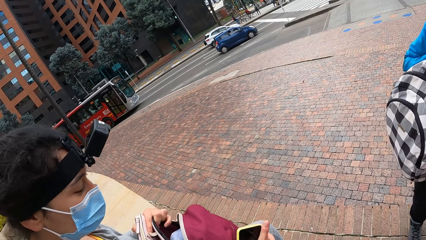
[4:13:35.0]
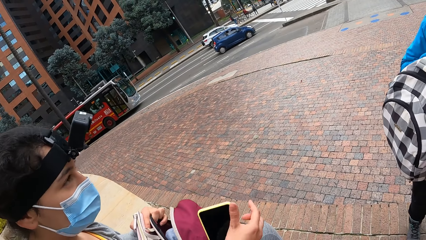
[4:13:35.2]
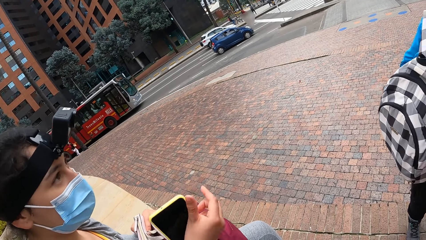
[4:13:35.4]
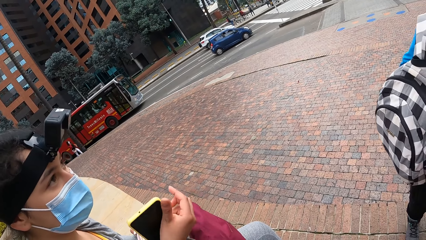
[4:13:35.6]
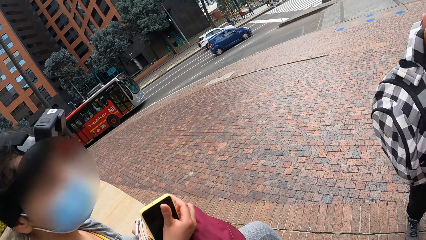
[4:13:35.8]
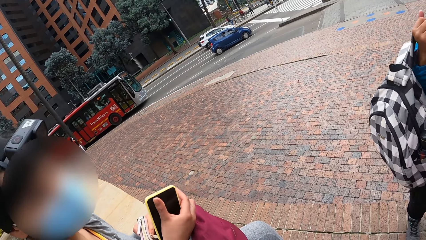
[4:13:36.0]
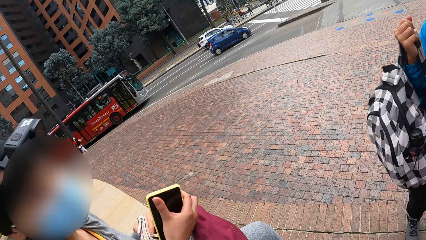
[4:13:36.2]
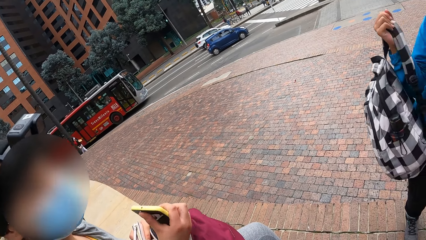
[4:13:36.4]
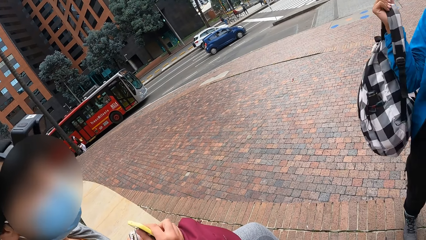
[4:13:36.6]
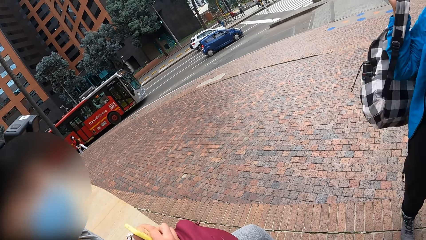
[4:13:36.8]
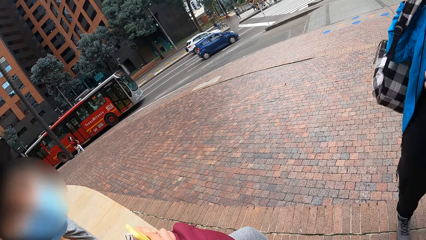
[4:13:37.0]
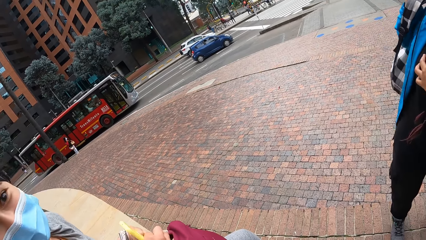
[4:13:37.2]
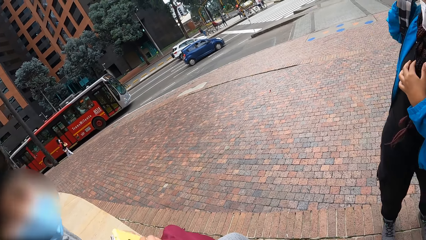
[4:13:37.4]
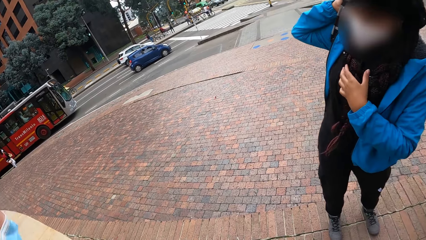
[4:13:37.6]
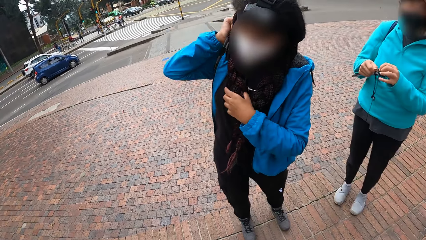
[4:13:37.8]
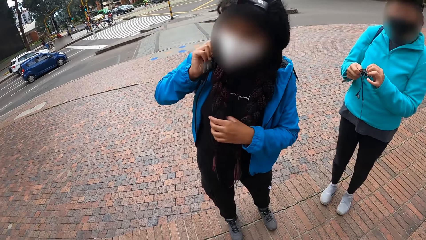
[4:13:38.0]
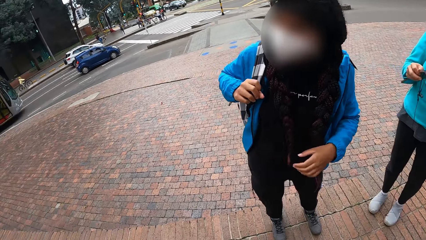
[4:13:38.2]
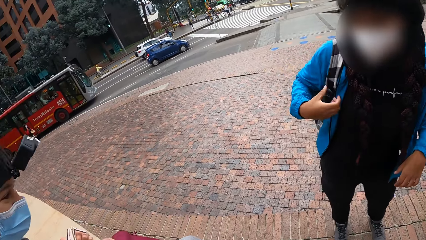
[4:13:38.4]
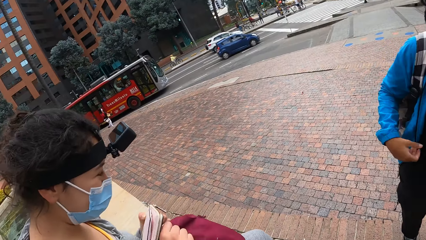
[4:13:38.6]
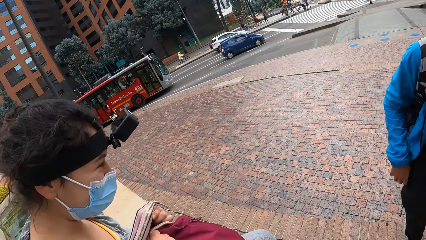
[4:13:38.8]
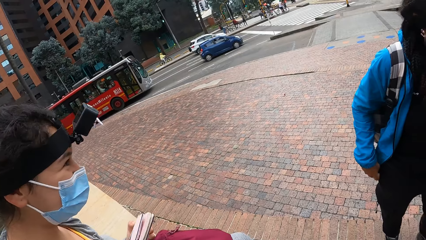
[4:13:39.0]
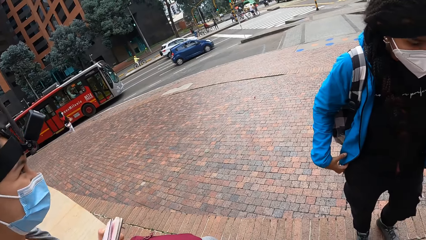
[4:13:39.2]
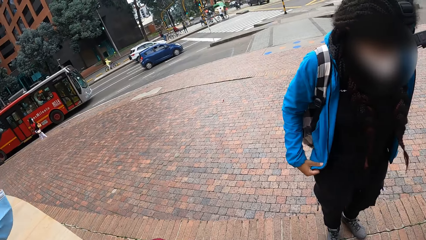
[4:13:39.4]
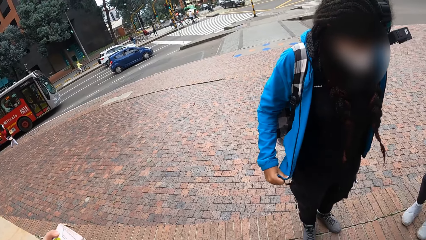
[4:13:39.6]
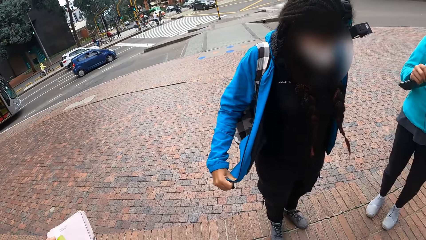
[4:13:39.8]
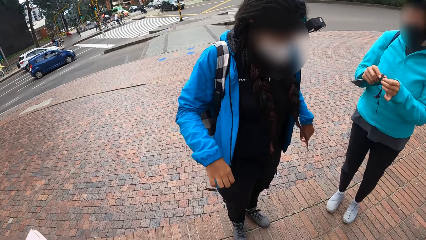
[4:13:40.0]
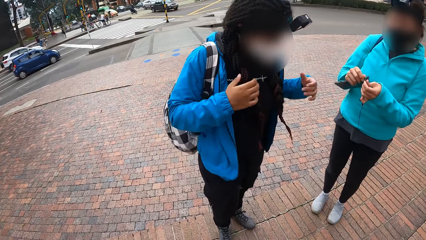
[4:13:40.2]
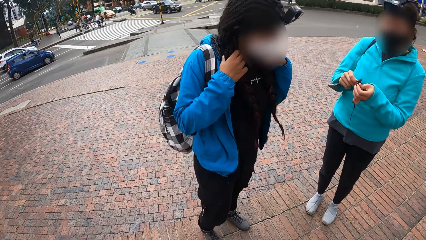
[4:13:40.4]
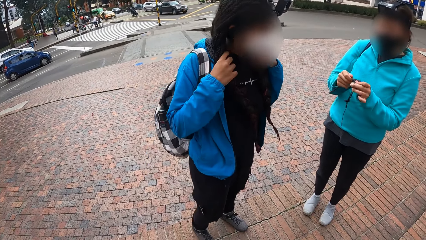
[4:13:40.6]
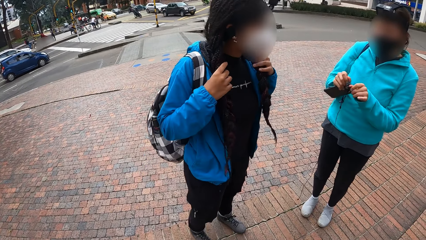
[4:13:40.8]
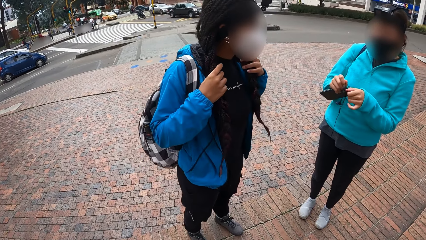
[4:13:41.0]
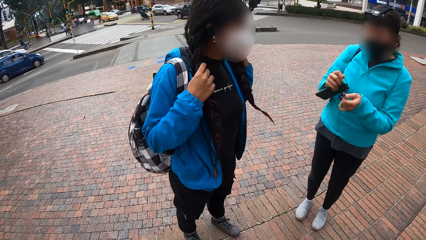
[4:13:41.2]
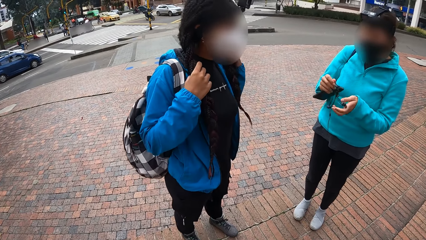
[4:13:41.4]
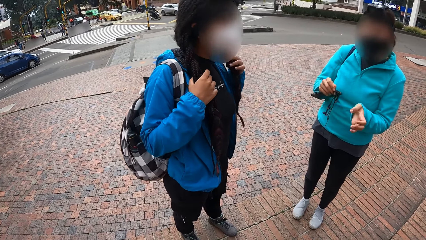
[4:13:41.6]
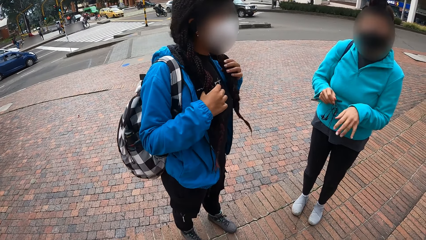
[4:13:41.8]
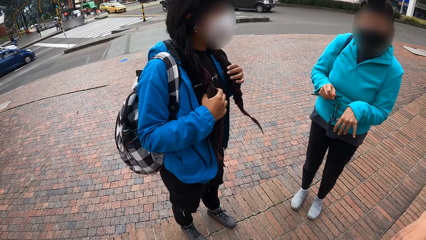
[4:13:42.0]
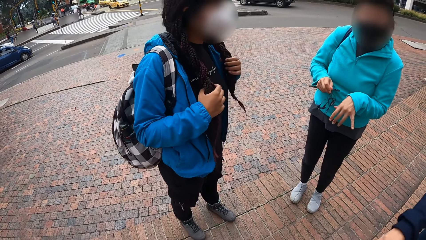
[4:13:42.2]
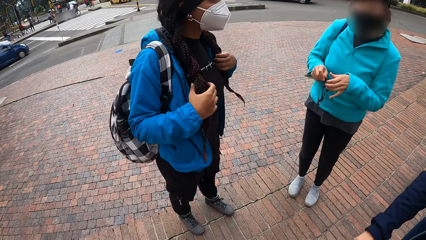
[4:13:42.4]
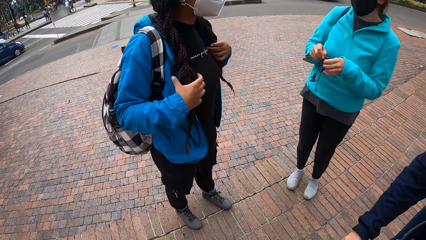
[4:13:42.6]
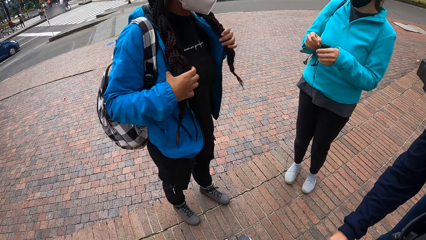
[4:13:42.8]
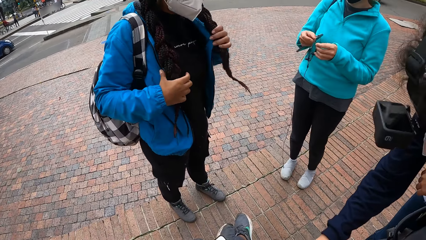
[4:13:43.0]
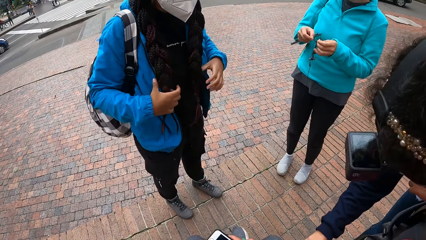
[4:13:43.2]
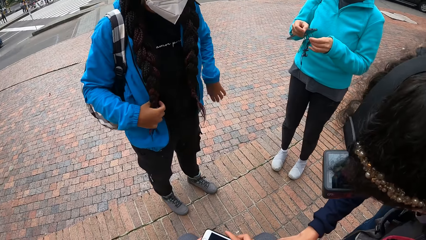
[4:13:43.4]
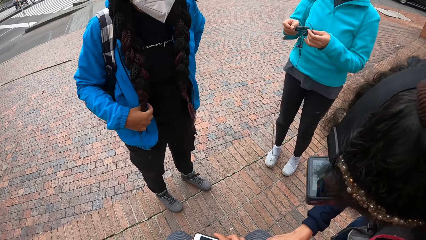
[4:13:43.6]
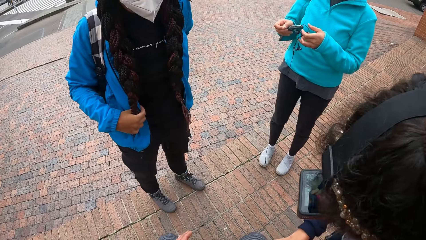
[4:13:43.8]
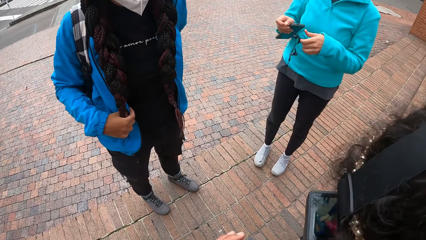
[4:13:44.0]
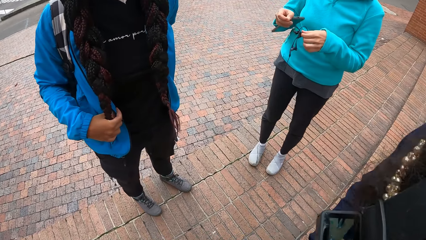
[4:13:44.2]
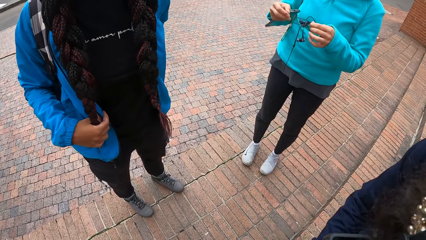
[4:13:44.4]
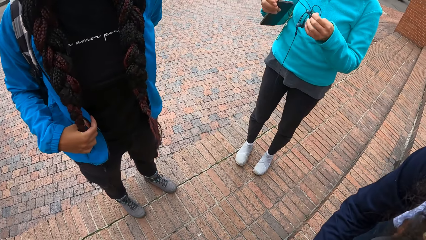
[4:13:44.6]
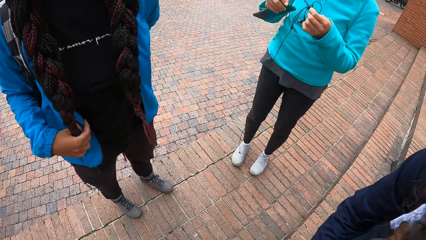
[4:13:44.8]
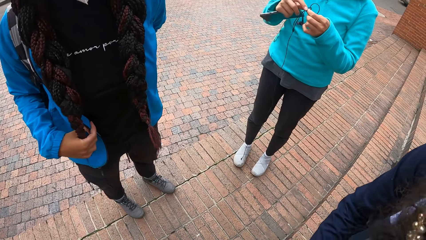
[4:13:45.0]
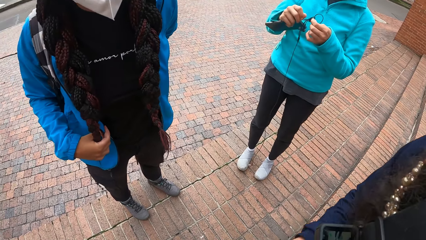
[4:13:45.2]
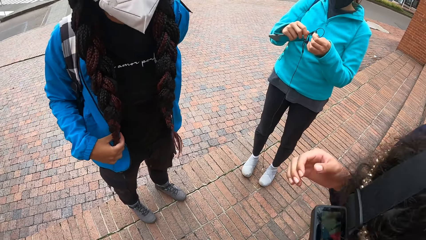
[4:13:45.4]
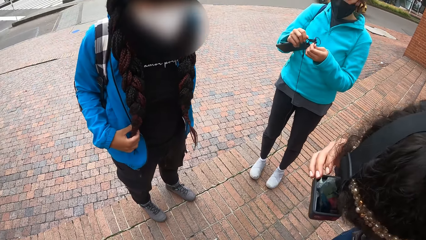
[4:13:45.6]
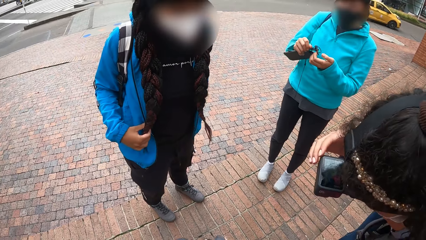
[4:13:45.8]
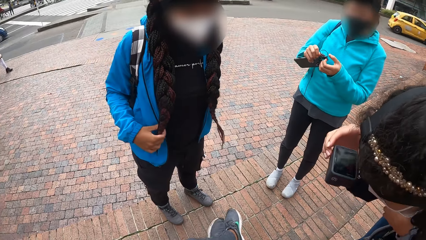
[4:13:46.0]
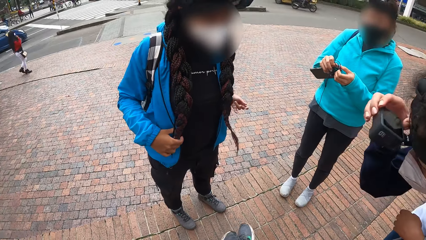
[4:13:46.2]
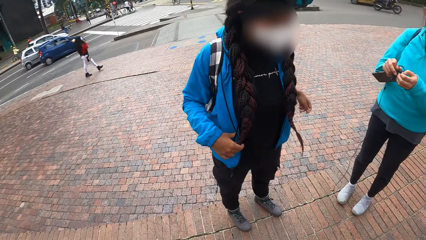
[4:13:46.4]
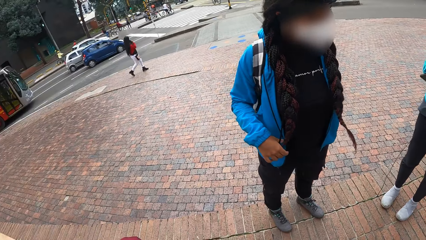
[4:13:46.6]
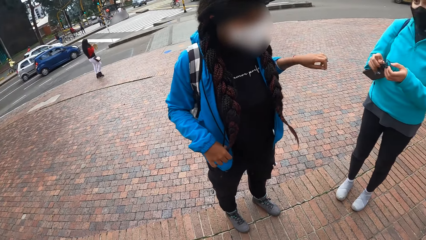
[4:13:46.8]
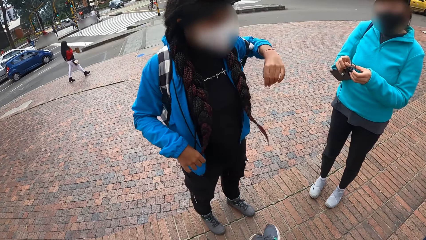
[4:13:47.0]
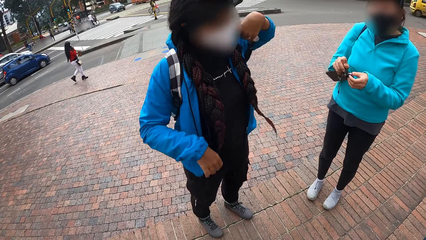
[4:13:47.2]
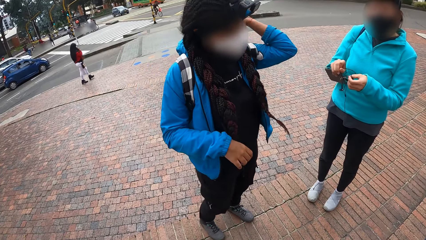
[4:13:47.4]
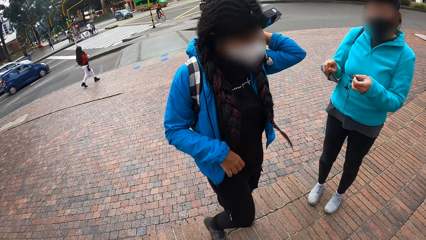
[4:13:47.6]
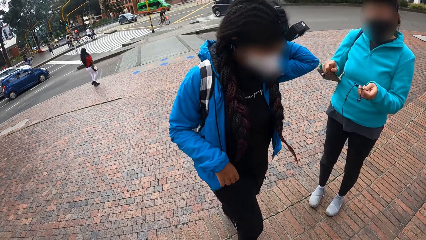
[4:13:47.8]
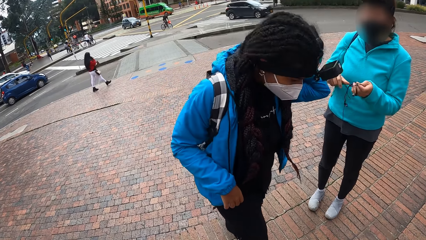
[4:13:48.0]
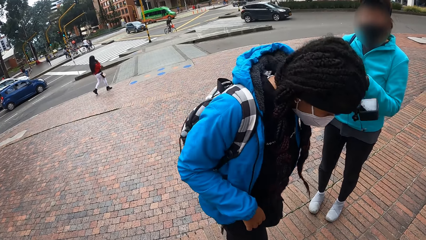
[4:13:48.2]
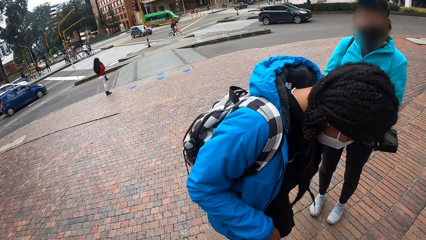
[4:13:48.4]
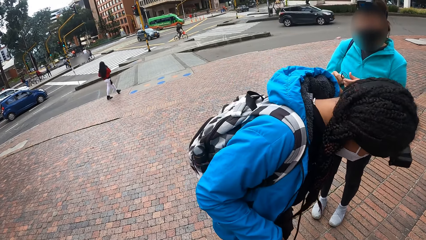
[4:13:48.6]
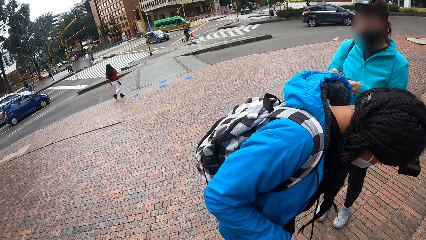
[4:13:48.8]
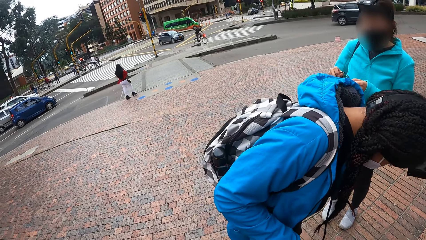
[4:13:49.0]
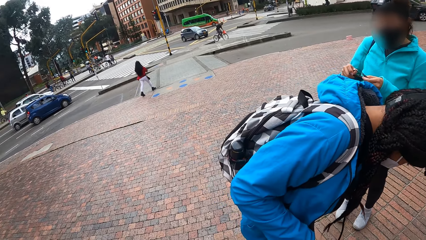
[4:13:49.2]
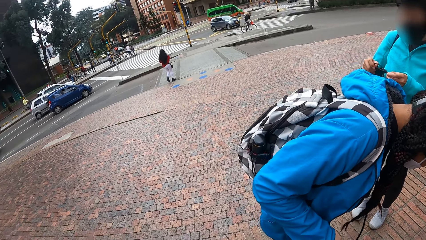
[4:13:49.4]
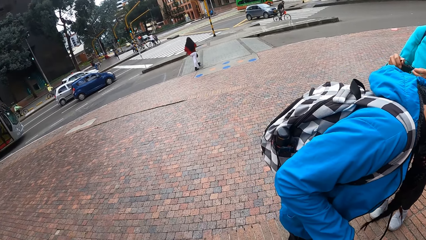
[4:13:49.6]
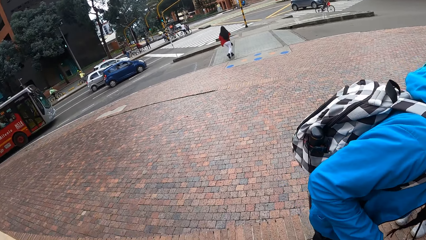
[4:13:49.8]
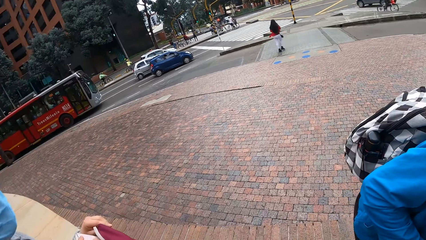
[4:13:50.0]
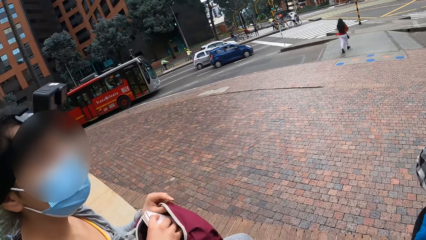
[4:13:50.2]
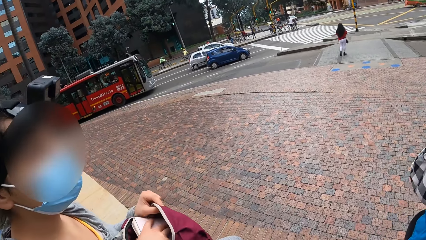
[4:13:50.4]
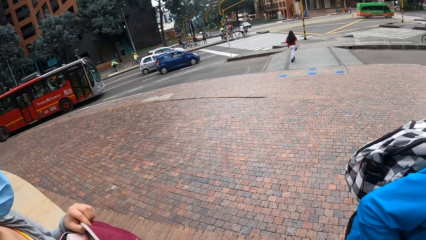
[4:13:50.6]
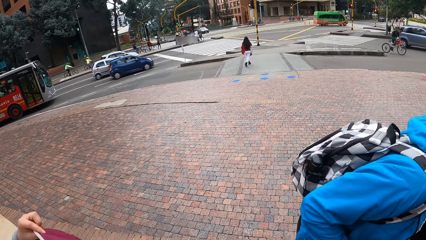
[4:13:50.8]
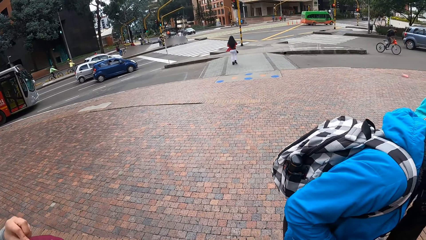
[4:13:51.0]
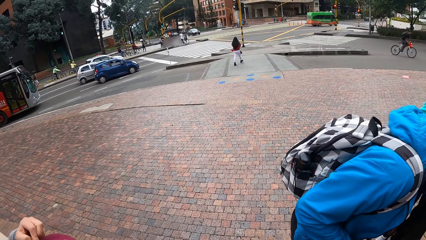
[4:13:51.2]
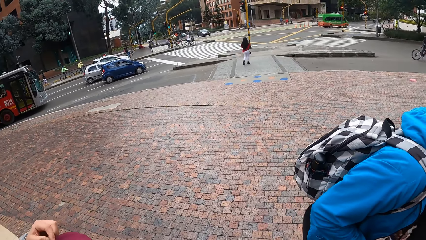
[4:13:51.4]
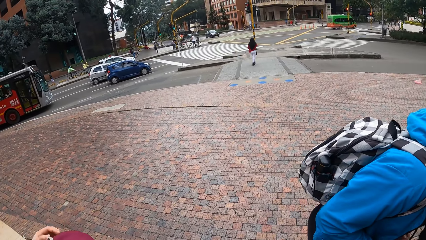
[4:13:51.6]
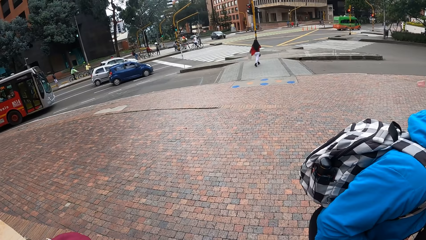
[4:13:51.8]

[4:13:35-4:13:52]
The woman puts her bag on her back. Another woman inserts the phone in her right hand into her bag. A third woman adjusts the earpiece with her hands.
